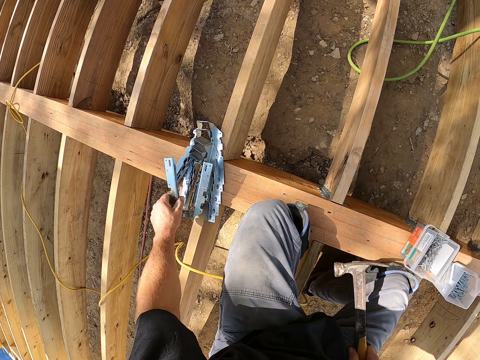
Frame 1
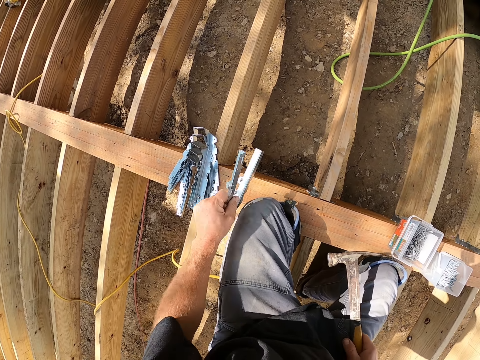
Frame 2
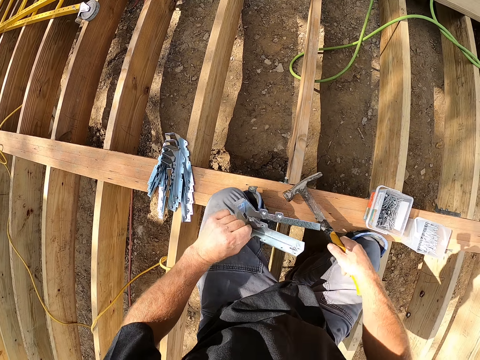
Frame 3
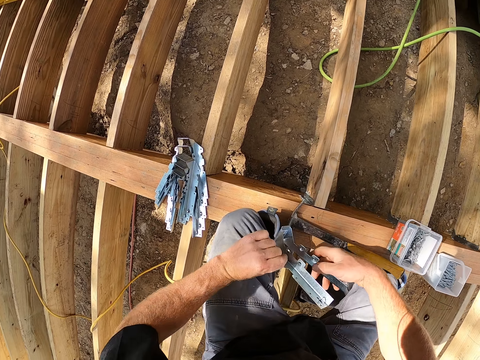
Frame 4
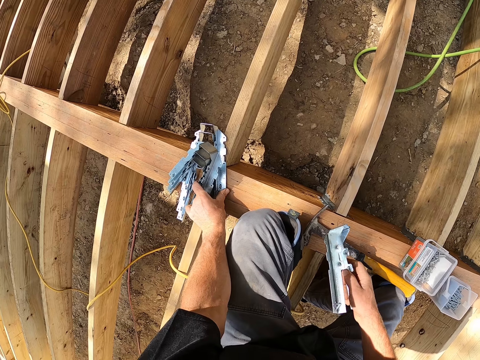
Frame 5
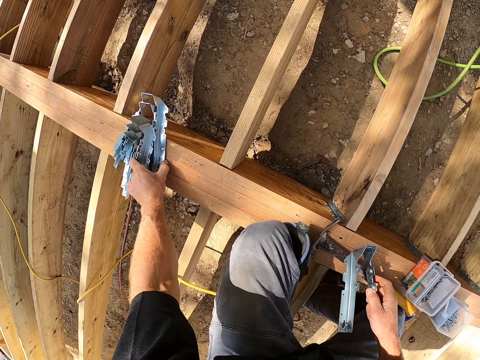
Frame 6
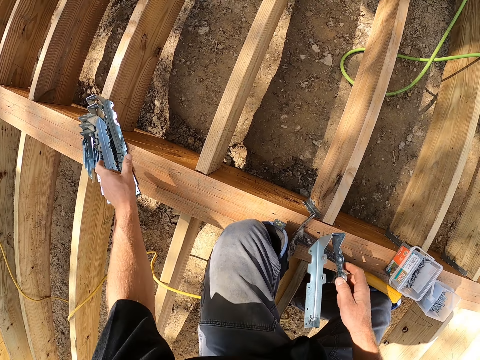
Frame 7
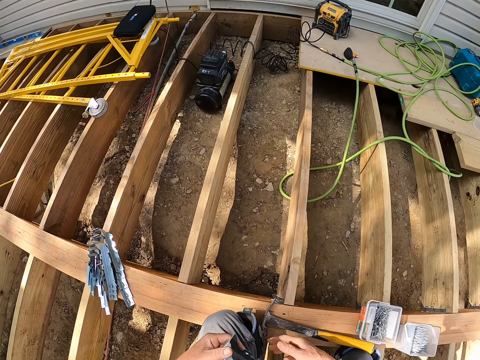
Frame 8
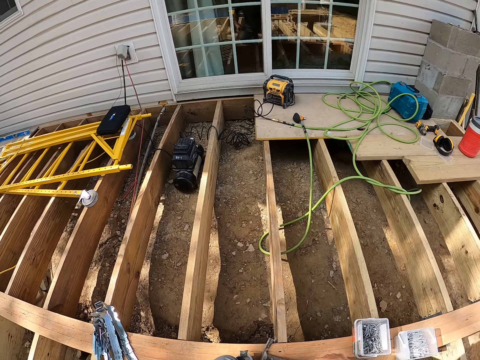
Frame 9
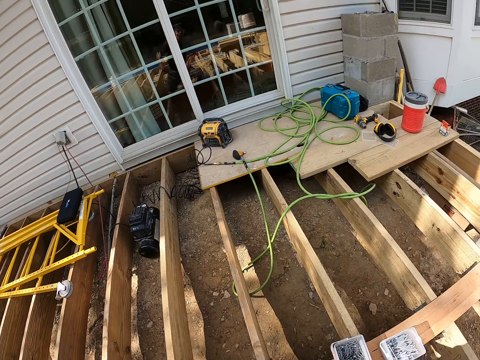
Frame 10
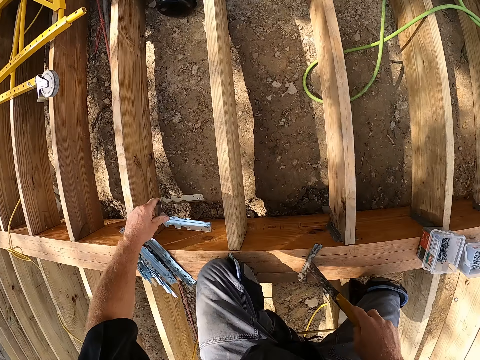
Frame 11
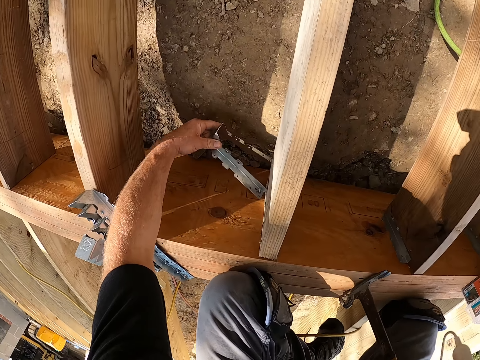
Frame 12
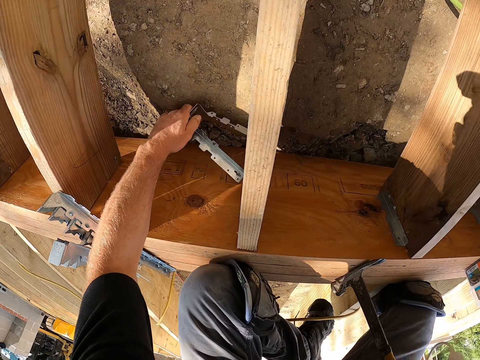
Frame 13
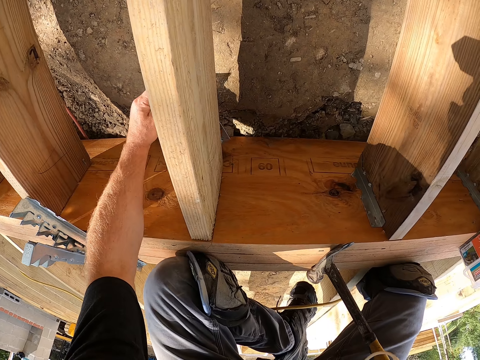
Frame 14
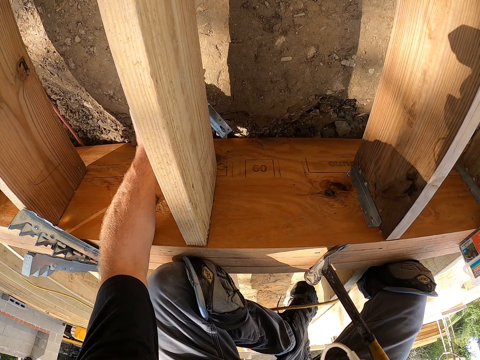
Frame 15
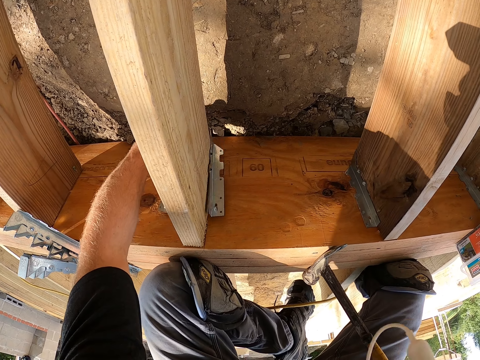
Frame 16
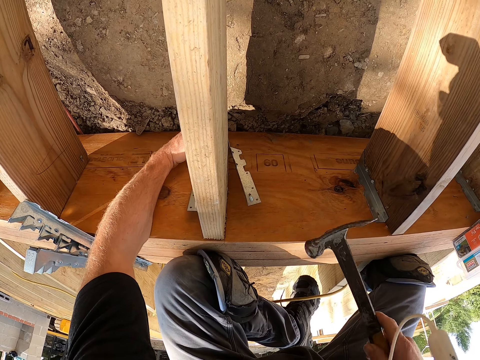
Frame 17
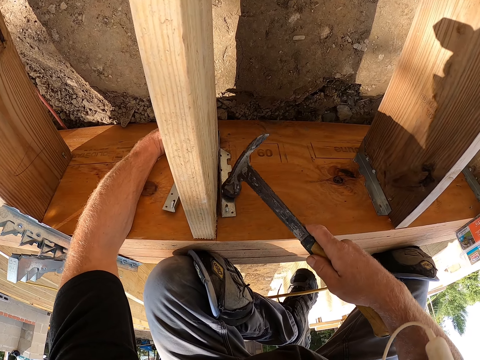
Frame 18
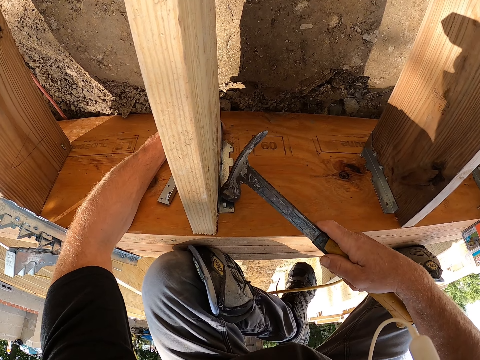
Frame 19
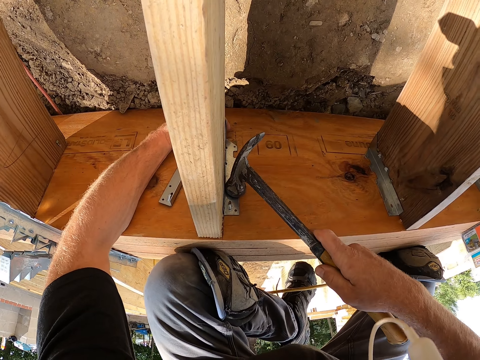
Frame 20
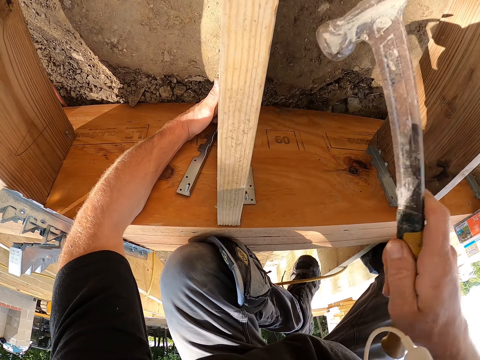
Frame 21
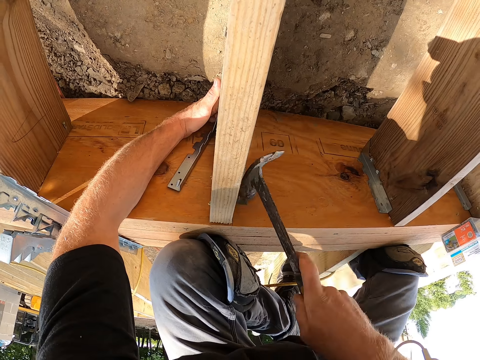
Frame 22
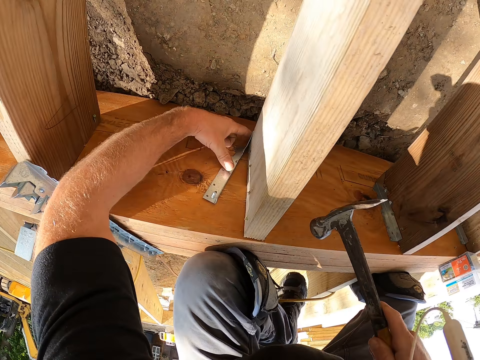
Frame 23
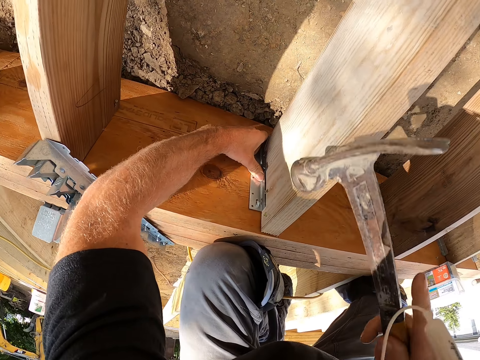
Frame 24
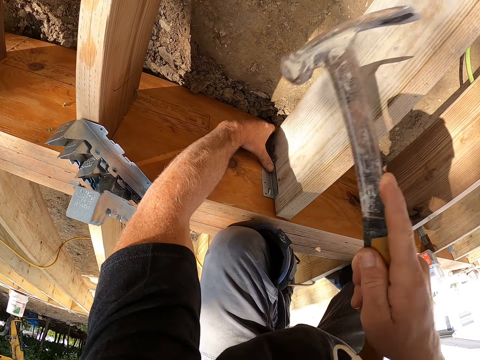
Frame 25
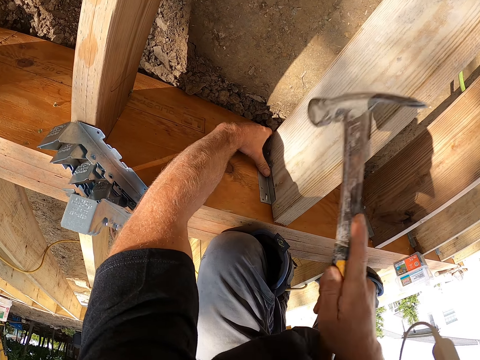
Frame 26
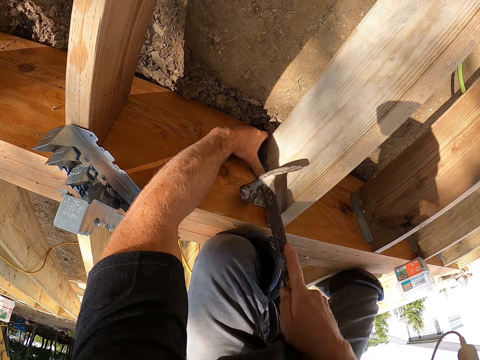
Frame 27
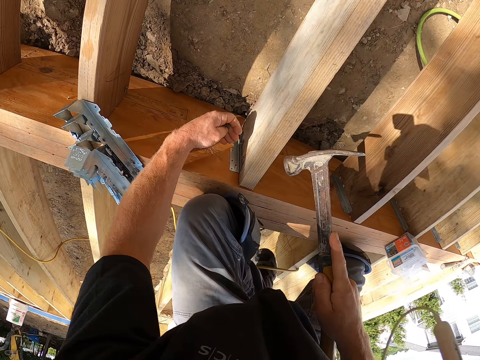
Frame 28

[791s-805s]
The camera wearer picks a support clip or hinge. They put the hammer on the wood plank or timber. They switch the support clip to the other hand. They drag the support clip on the wood plank. They hold the support clip with both hands. They look around the compound. They fix the hinge on the timber. They support the wood plank with the support clip. They hold the support clip with a claw hammer. They hammer the support clip on the timber with the claw hammer. They hold the support clip. They hammer the support clip with the claw hammer.

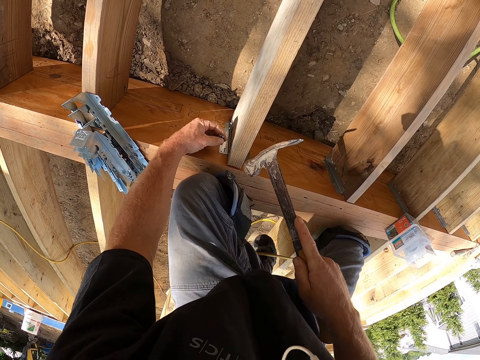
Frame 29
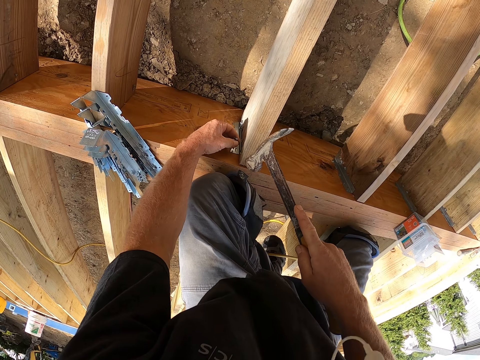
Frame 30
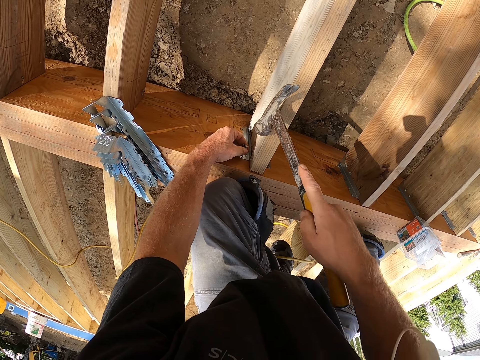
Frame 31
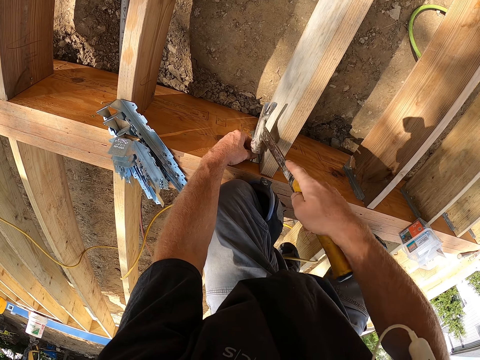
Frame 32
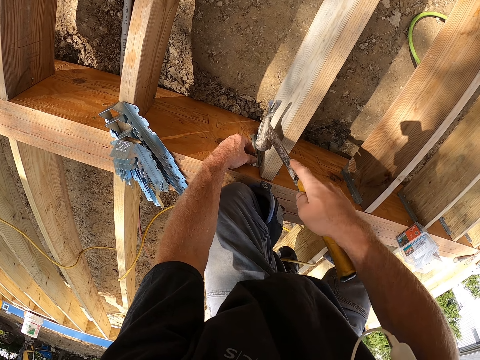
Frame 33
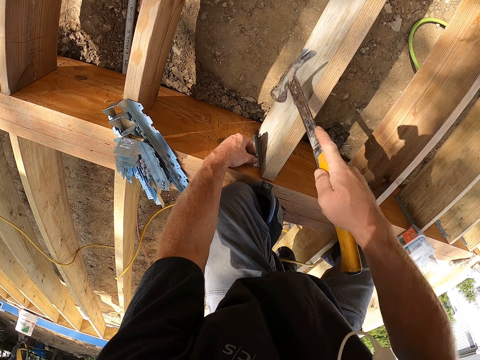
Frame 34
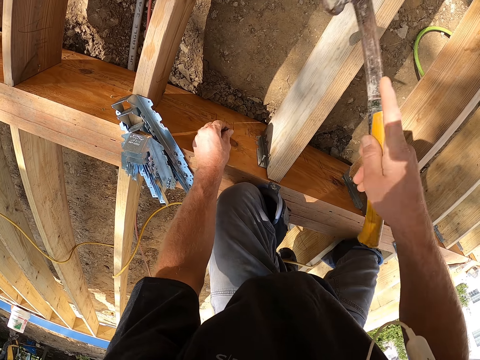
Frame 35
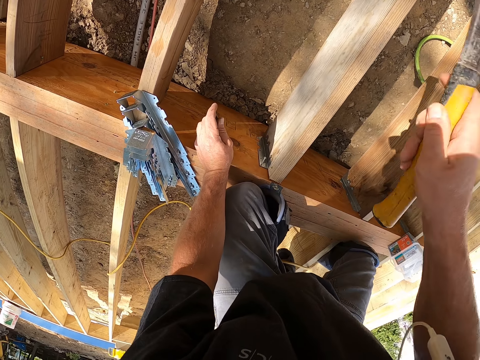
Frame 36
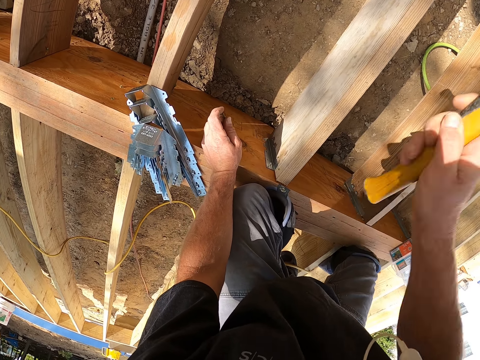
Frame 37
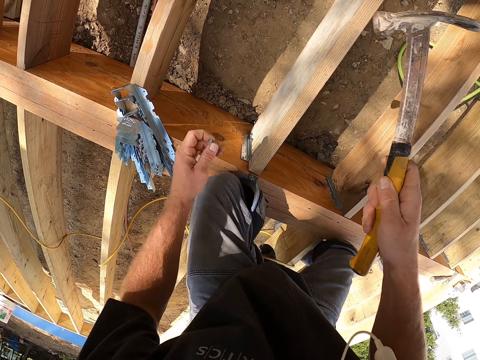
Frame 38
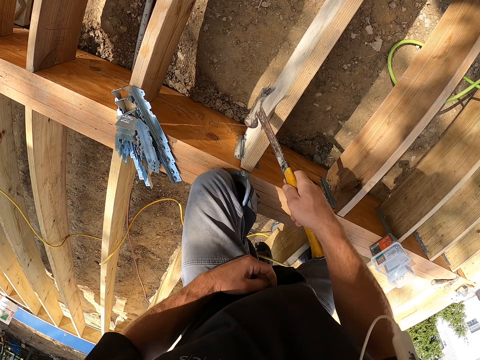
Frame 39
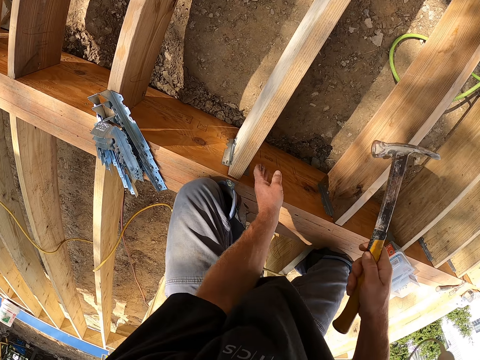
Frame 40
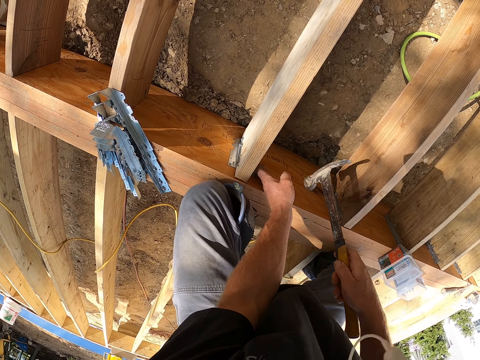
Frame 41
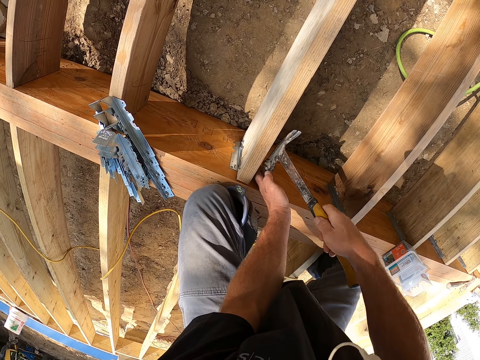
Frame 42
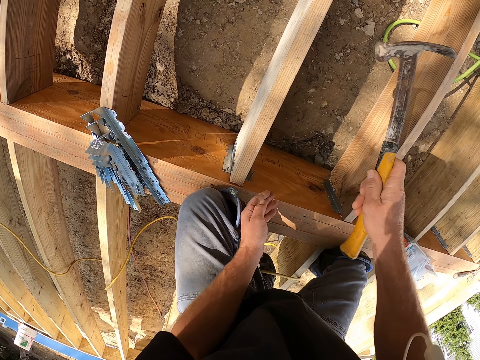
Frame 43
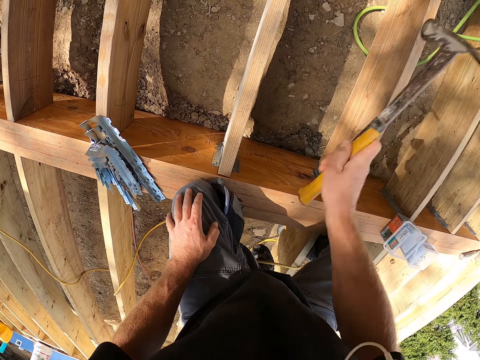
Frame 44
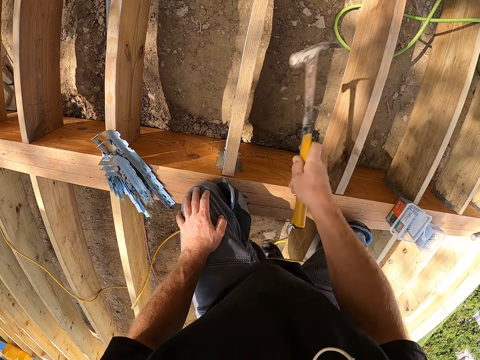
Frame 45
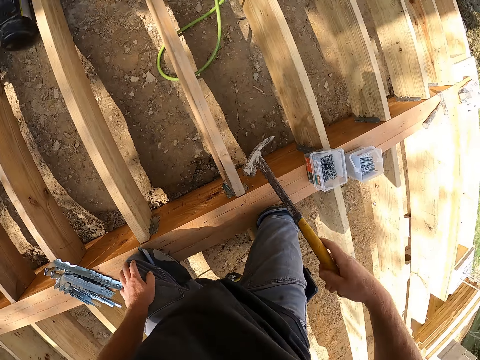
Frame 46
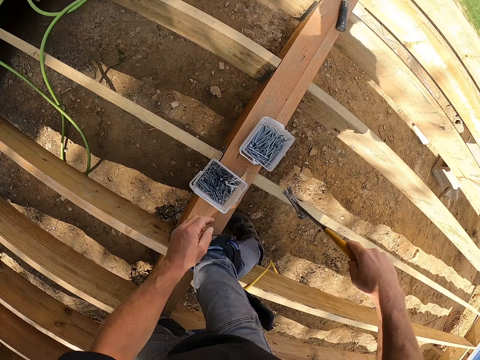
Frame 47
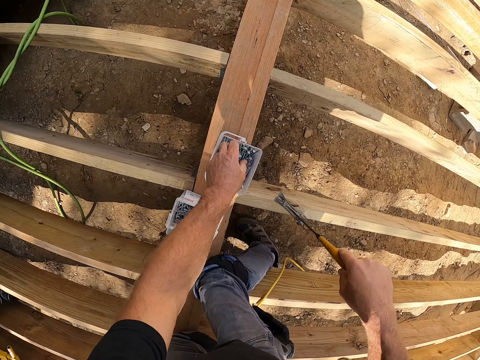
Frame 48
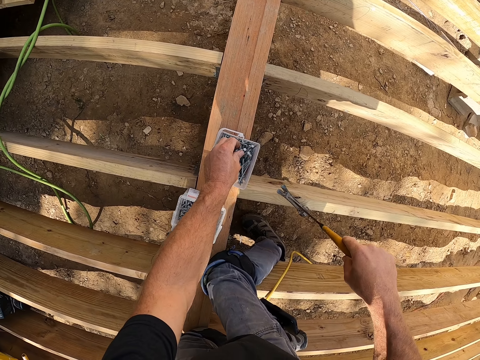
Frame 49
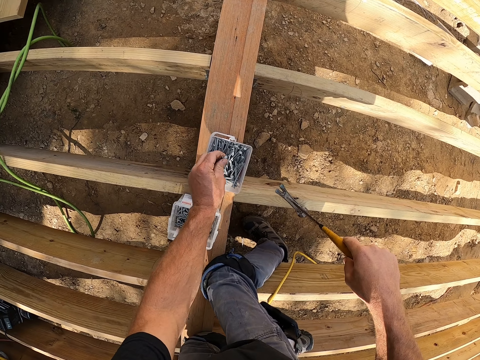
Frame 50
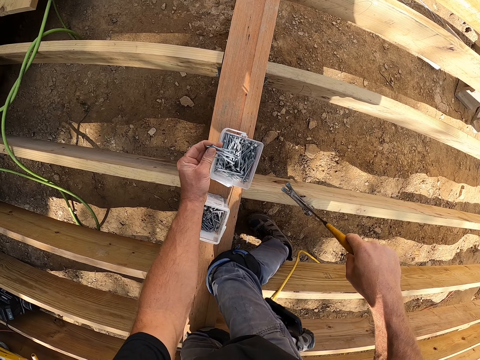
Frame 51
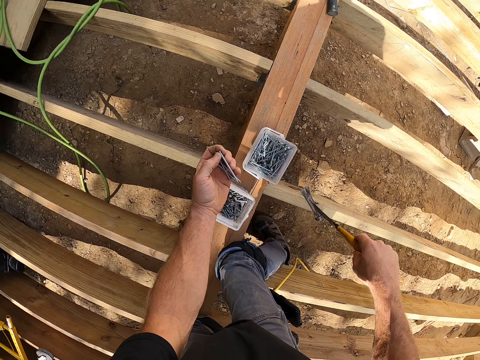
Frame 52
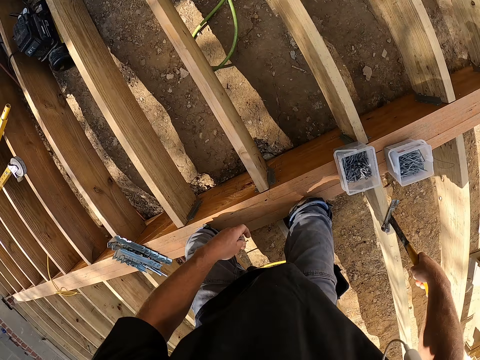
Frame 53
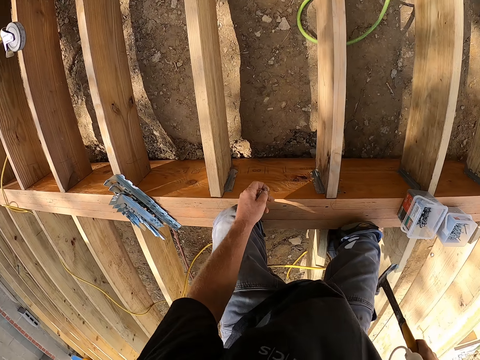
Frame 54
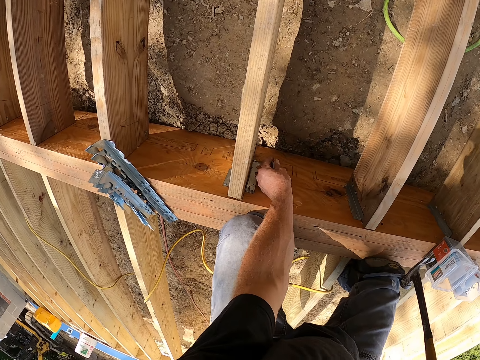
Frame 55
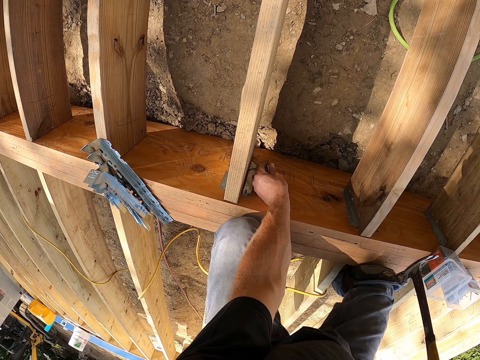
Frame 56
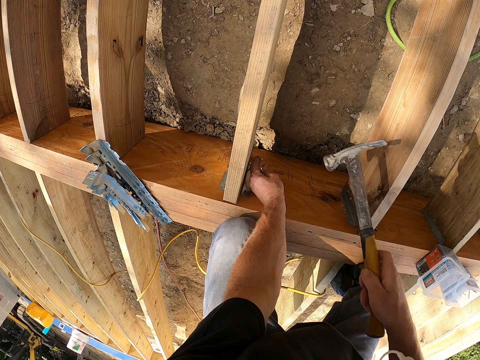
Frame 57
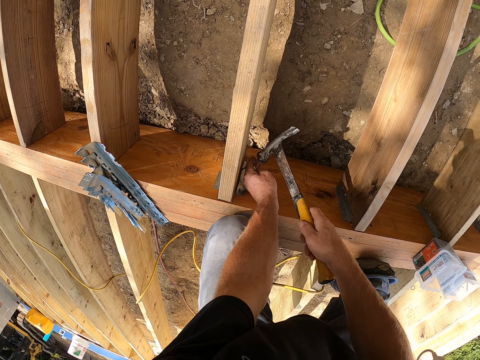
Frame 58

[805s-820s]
The camera wearer puts the nail on a support clip. He hammers the nail with a claw hammer. He pulls his hand off the nail. He hammers the nail with the claw hammer. He puts his hand on his thigh. He puts the nail on the support clip. He hammers the nail with the claw hammer. He pulls his hand off the nail. He puts his hand on his thigh. He hammers the nail with the claw hammer. He pulls the claw hammer off the nail. He picks the nails in the container. He puts the nail on the support clip. He hammers the nail with the claw hammer.
